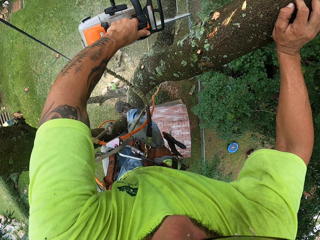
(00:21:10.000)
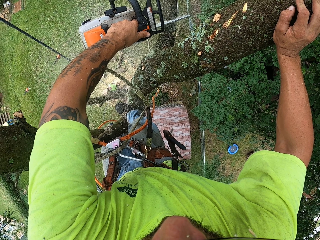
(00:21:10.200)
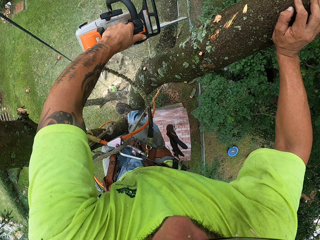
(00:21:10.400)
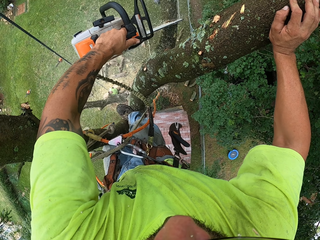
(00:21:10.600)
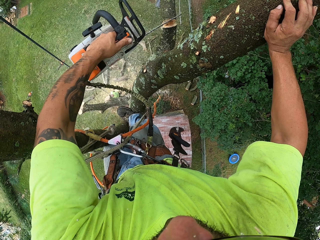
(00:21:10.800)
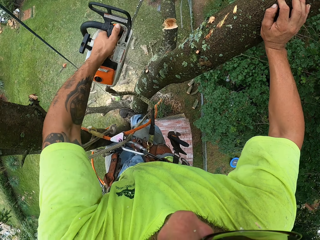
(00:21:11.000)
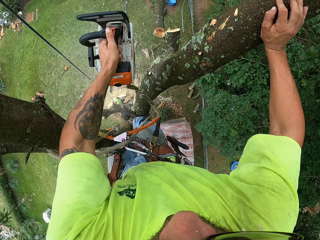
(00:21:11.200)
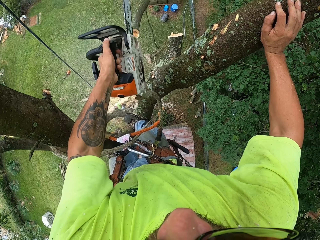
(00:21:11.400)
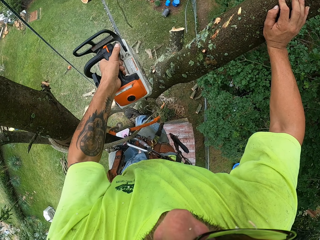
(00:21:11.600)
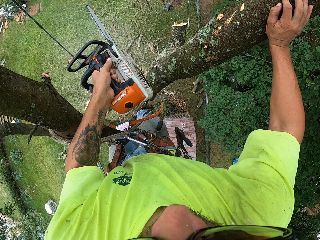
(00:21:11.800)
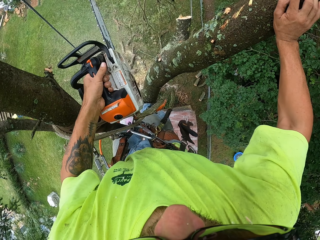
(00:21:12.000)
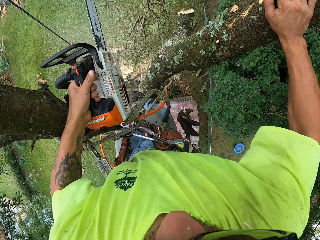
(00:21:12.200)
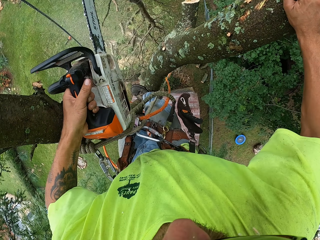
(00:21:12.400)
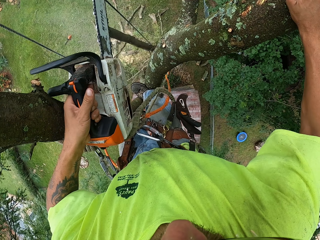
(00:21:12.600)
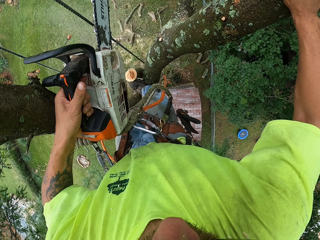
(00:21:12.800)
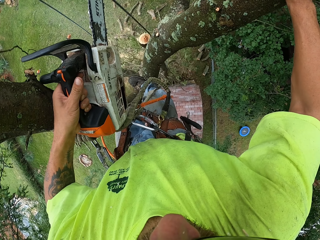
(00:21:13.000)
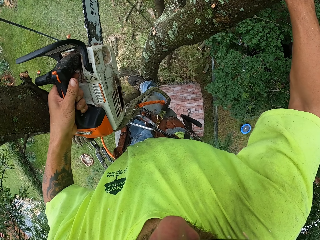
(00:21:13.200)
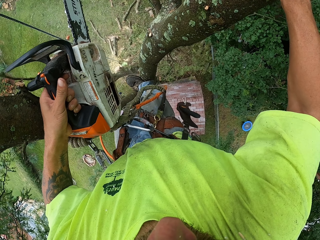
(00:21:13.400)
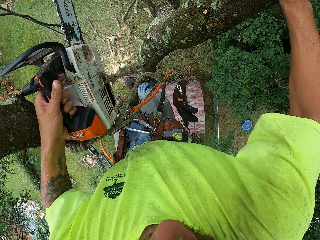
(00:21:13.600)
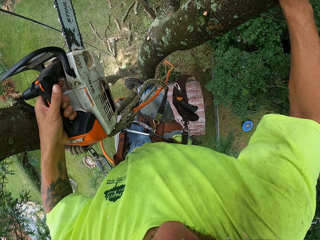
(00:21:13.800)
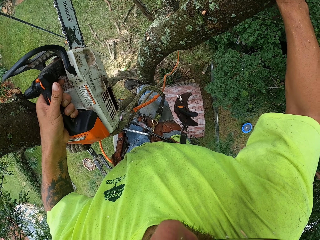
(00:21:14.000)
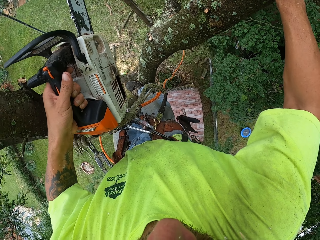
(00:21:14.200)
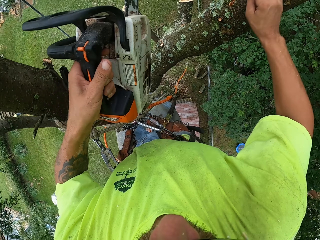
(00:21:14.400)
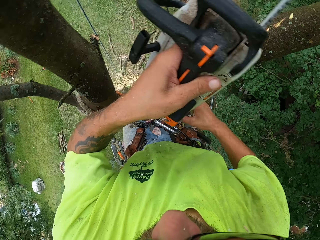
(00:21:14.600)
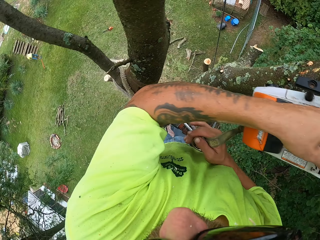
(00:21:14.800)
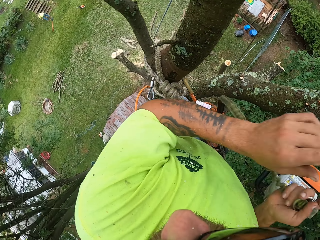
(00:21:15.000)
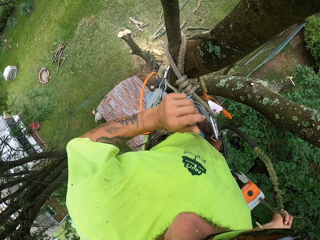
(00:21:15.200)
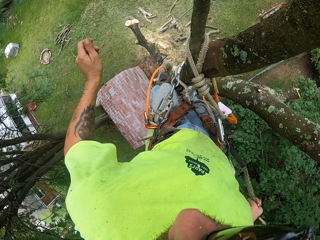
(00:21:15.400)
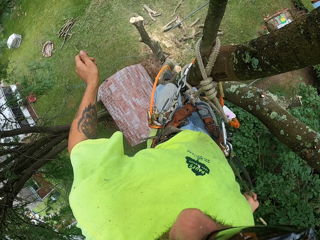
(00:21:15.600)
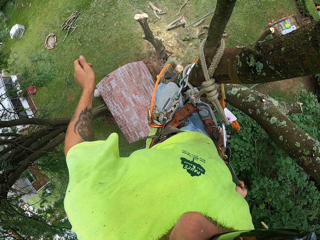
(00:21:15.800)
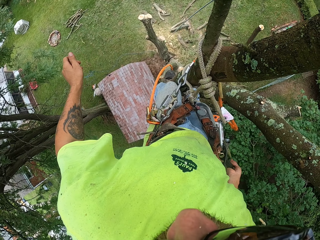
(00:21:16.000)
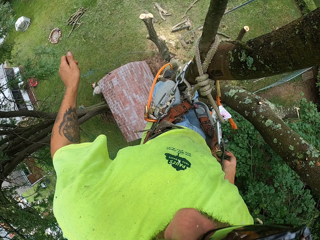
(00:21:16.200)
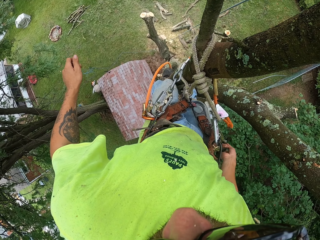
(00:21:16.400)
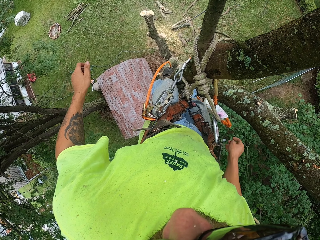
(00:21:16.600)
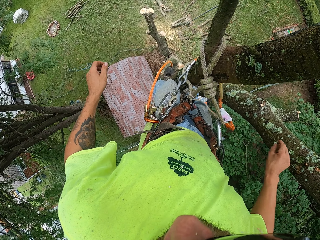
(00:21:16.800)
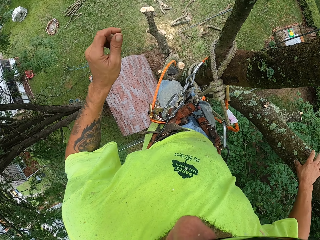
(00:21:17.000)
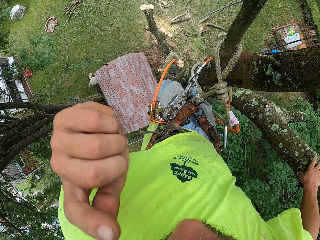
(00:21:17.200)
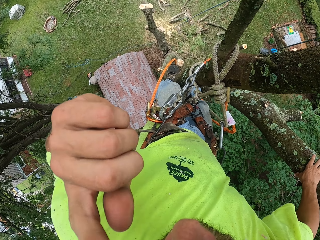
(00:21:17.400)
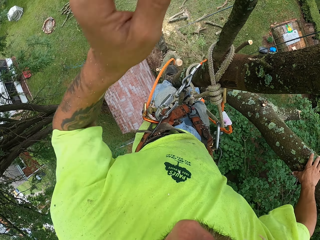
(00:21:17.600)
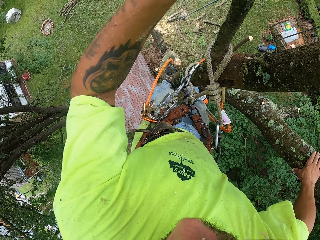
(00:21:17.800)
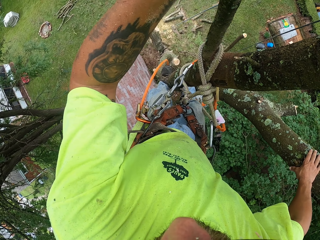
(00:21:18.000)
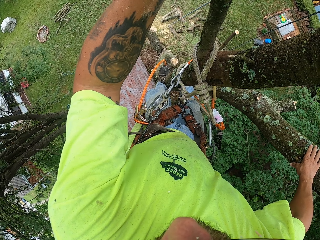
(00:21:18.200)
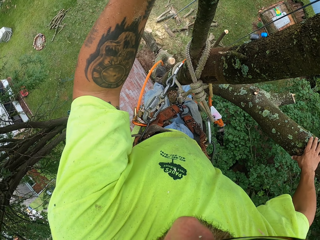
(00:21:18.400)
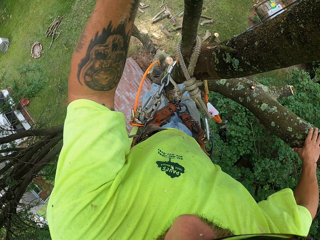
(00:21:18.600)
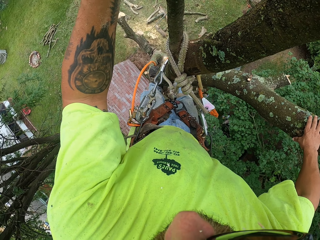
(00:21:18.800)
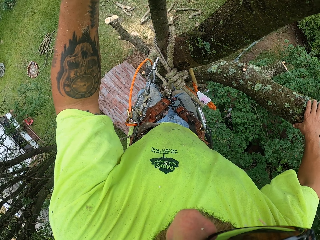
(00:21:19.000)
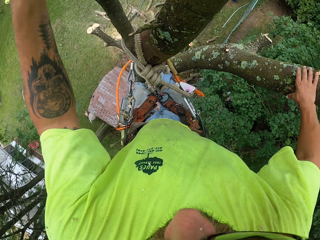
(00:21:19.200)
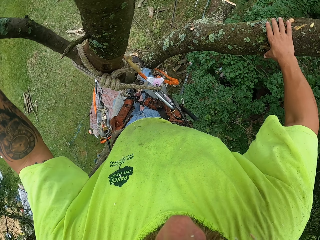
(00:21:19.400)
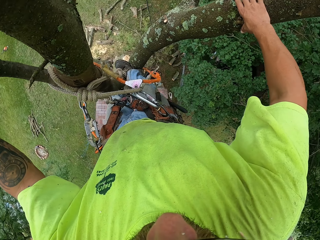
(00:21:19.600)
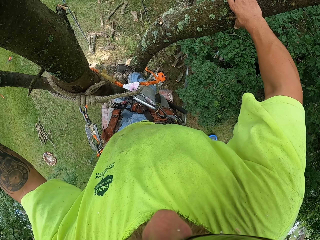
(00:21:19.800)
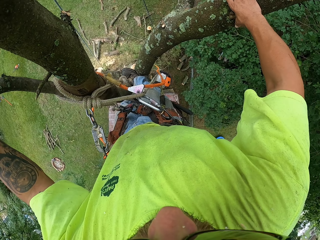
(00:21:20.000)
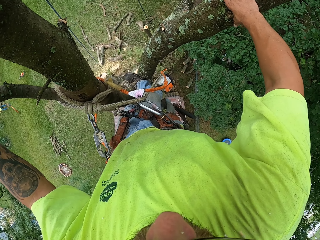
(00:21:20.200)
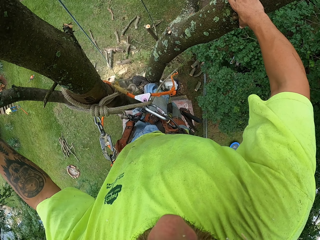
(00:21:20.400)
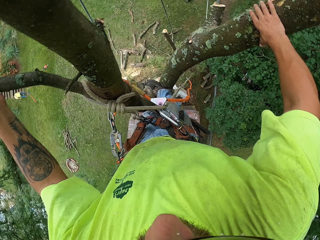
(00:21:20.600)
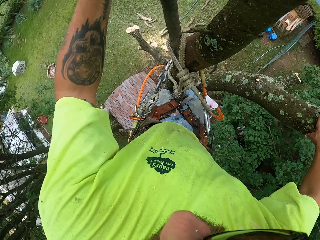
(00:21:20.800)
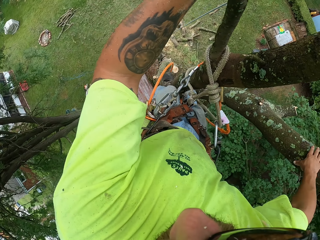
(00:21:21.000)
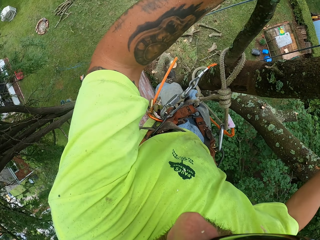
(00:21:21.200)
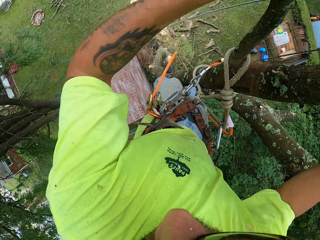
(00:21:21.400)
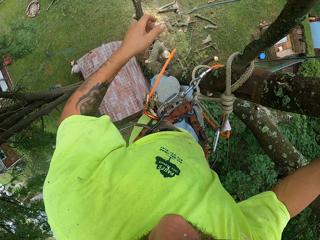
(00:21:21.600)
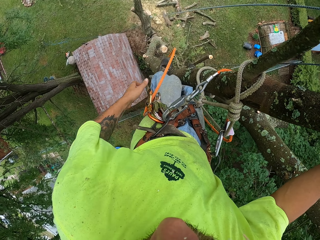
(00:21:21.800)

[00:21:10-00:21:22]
The camera wearer drops the chainsaw with the rope in his right hand. He holds the chainsaw with his right hand. He scratches his face. He looks around.

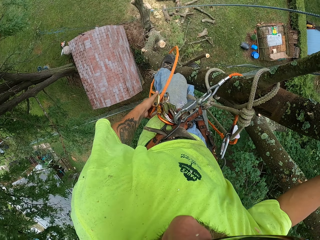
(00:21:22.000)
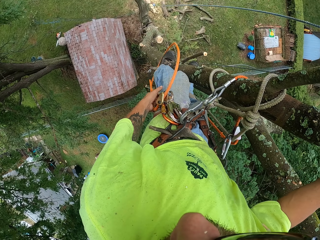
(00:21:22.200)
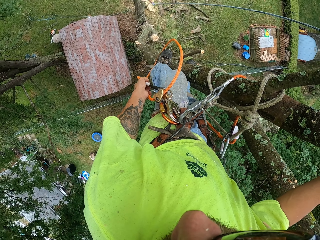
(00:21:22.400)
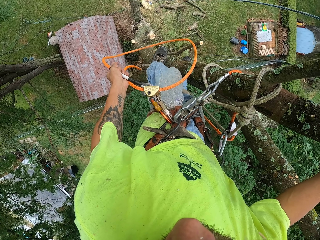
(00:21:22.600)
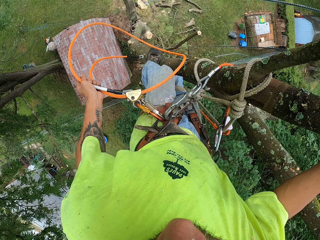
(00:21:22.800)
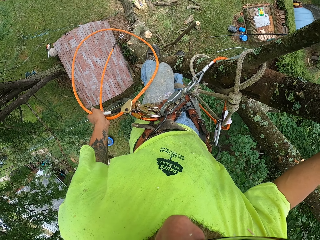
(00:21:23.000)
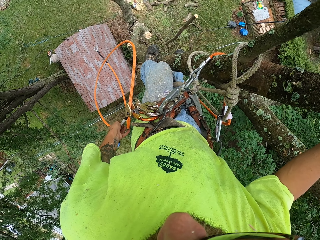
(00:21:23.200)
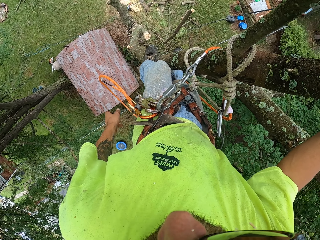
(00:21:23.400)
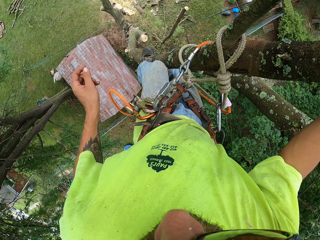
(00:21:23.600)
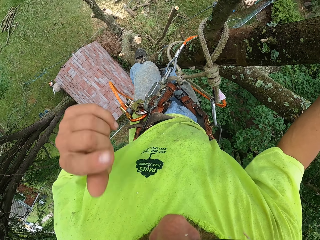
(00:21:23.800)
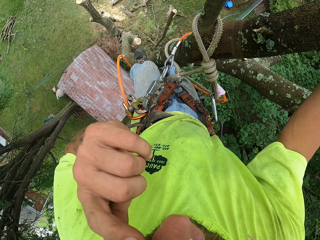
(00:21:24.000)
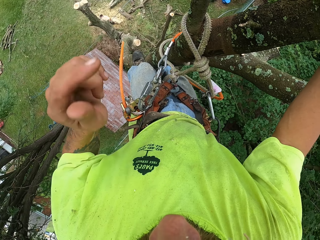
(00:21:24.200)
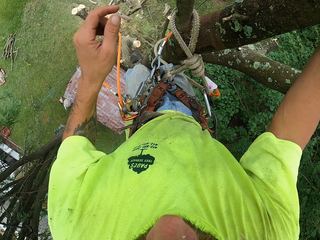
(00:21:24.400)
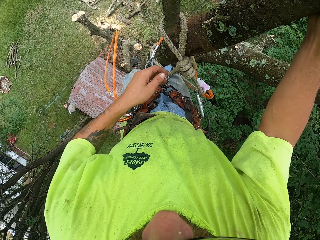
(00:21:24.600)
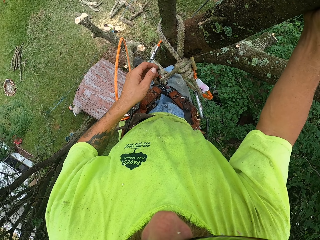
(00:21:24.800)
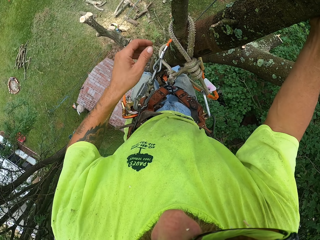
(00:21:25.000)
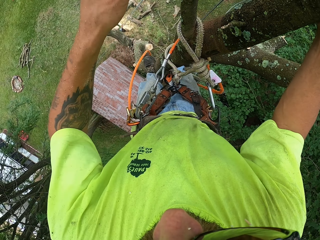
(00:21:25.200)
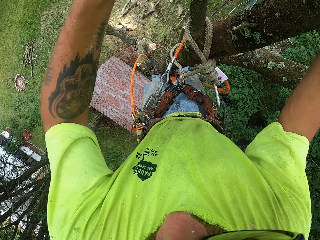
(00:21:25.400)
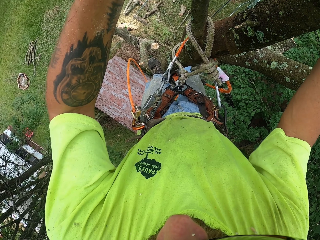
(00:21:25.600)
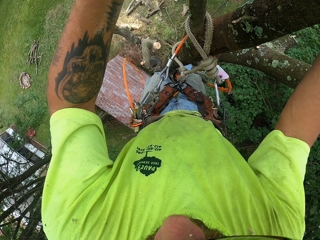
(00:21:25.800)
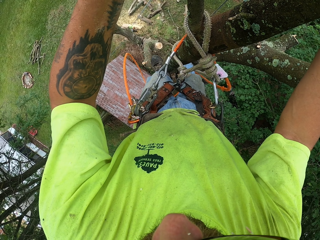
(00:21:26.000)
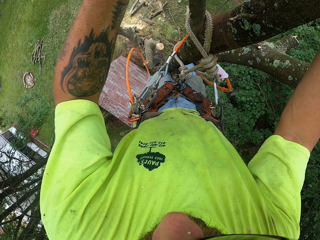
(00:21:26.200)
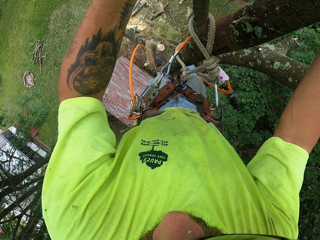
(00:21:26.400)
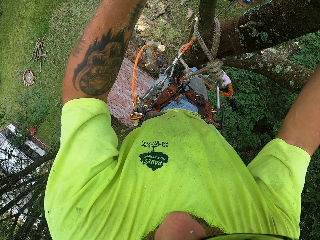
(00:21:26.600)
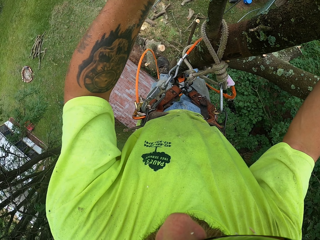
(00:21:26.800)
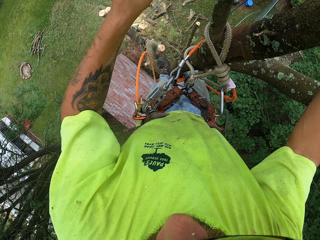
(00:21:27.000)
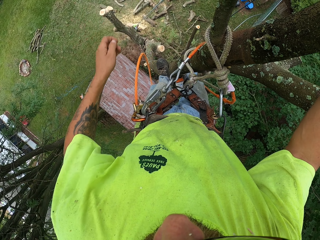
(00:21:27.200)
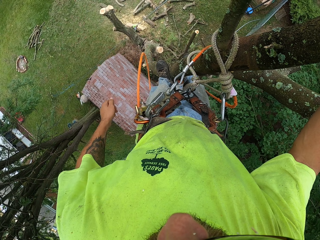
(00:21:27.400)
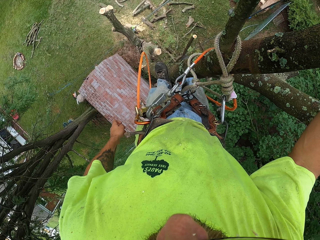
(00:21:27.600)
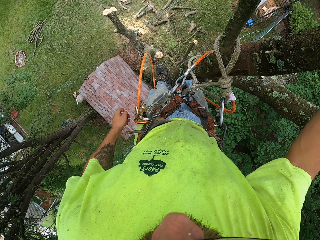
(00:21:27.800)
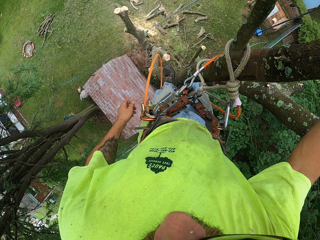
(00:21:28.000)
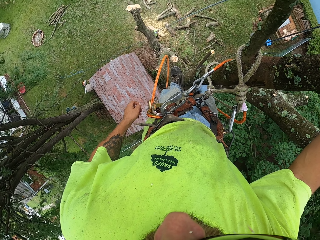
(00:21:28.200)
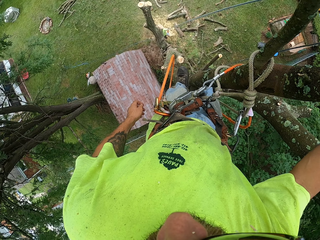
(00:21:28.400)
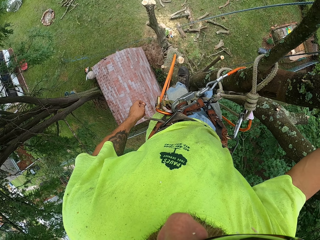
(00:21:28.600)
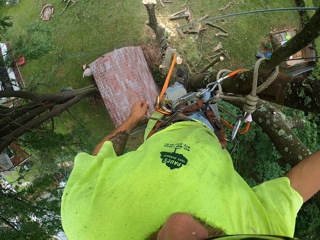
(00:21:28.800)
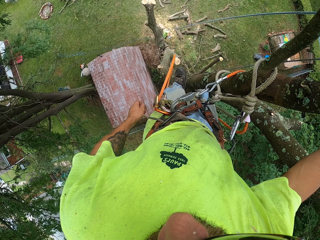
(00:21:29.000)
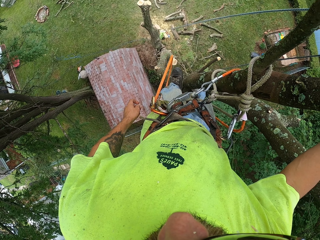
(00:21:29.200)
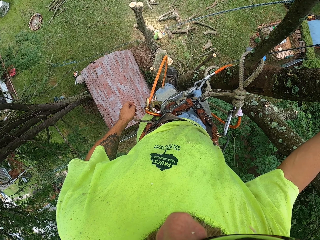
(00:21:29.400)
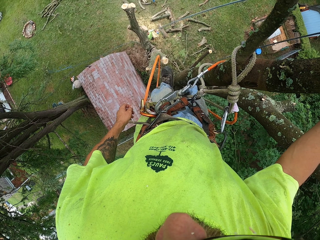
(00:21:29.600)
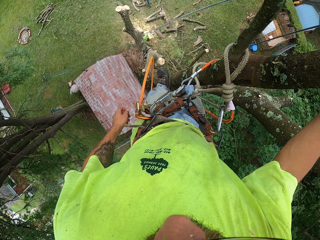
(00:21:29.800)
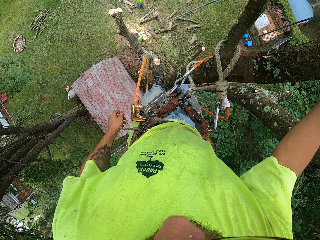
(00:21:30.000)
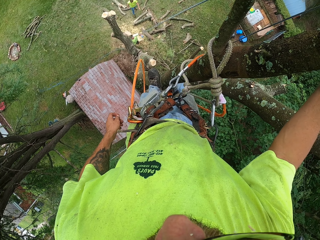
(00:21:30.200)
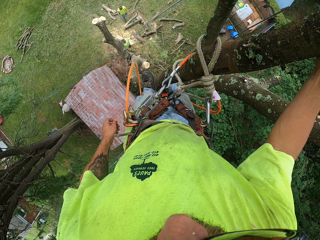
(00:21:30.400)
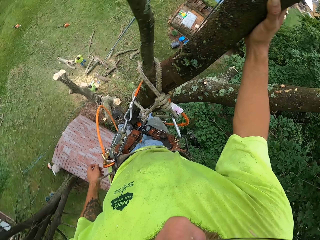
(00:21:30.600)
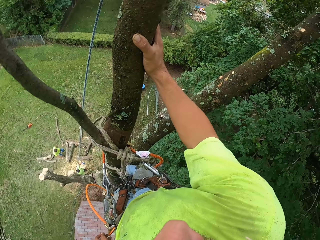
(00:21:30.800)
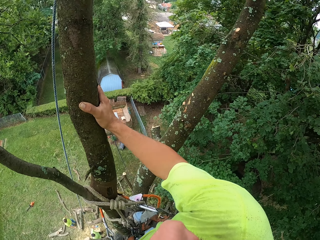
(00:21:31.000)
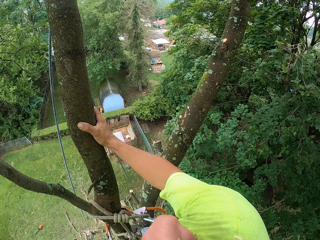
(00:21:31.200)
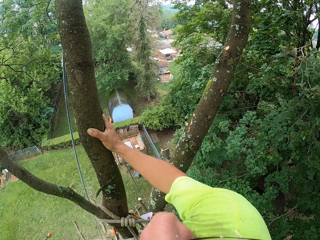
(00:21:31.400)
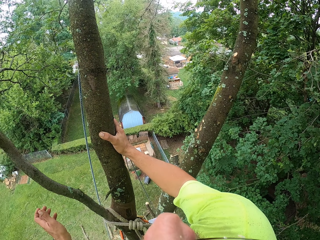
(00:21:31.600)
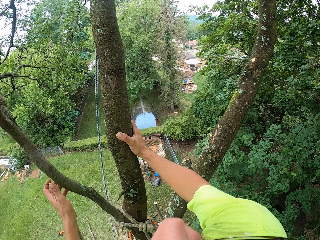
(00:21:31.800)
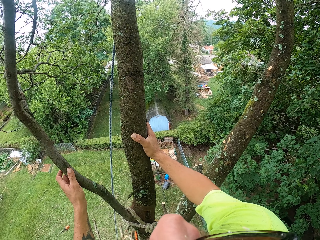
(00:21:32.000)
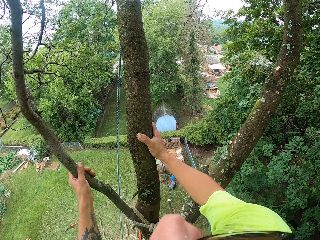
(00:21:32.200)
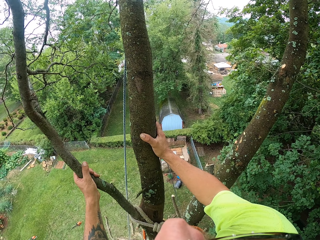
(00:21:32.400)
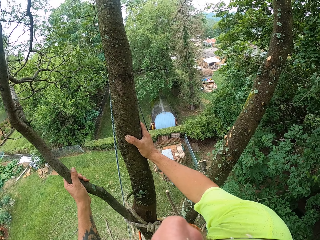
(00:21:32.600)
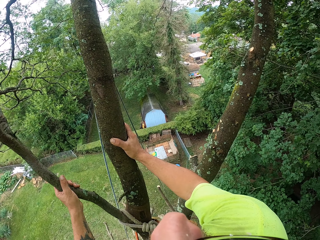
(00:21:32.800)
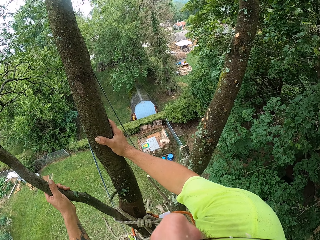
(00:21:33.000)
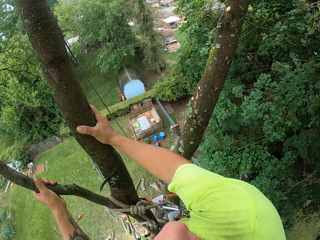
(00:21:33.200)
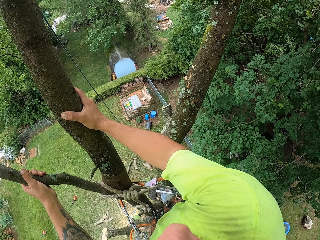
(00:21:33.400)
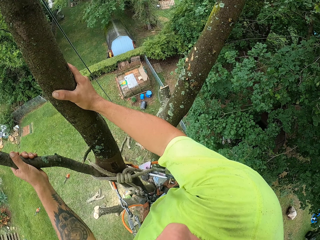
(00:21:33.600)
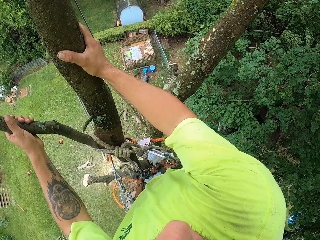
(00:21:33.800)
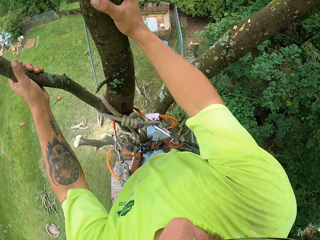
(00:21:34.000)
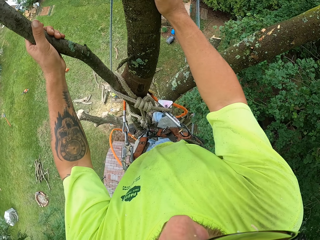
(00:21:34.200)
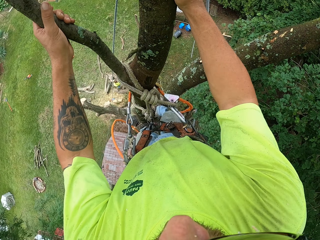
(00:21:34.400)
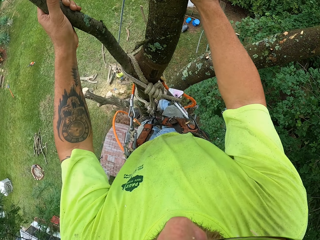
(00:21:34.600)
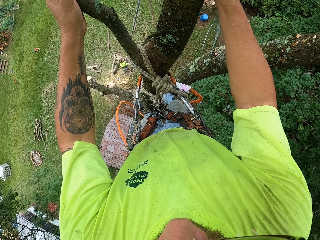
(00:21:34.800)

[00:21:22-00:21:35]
The camera wearer holds the rope hooked to the harness belt with his left hand. He touches the rope. He scratches his face. He puts his hand on a branch. He puts down his hand. He looks around. He holds the branch with his left hand. He puts his hand on the branch.
